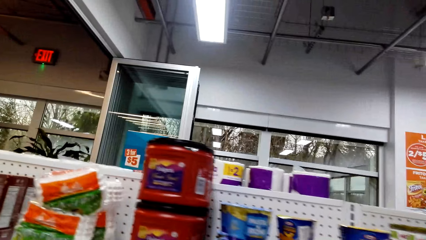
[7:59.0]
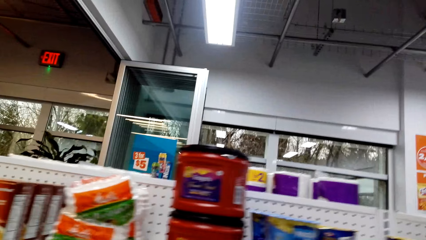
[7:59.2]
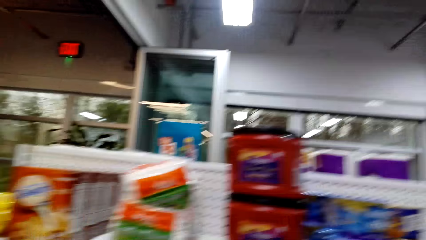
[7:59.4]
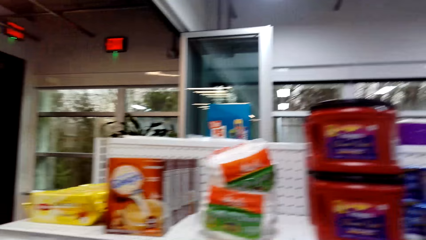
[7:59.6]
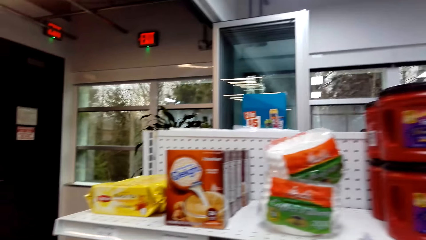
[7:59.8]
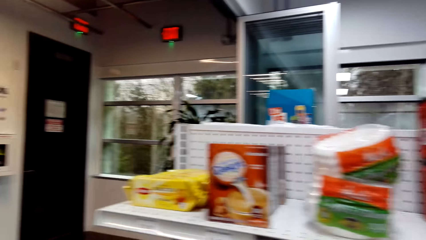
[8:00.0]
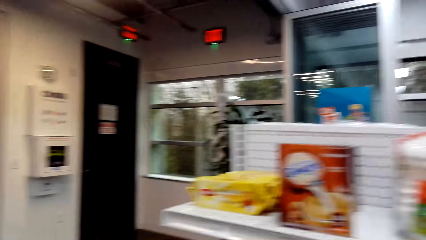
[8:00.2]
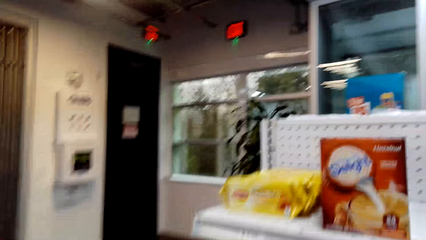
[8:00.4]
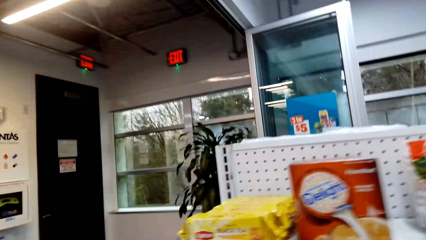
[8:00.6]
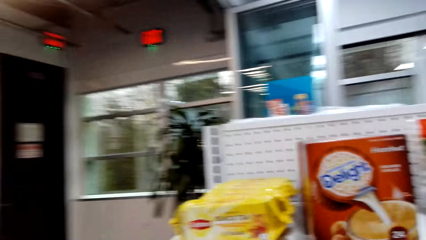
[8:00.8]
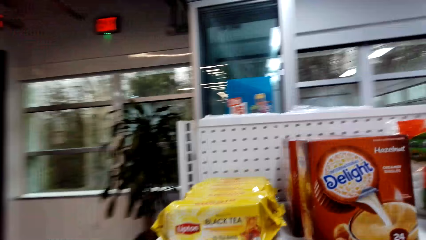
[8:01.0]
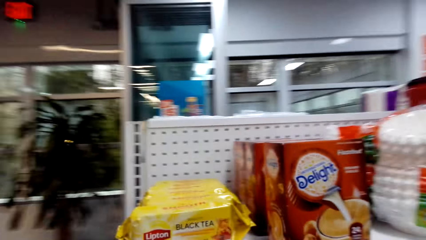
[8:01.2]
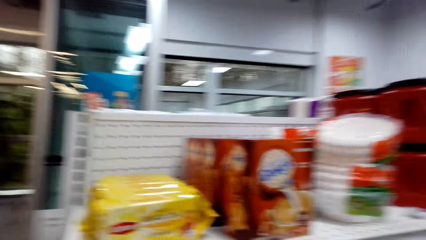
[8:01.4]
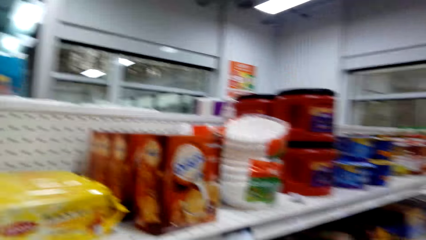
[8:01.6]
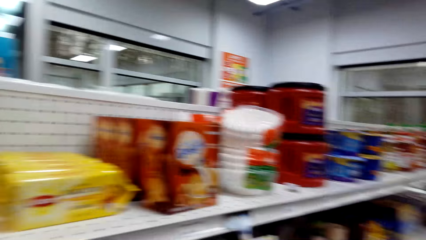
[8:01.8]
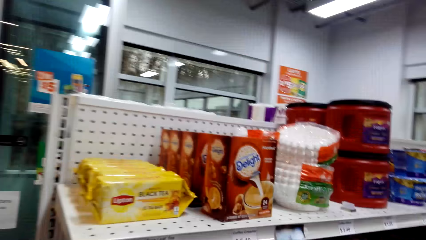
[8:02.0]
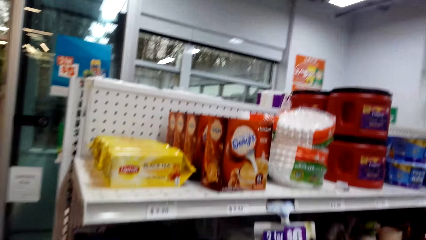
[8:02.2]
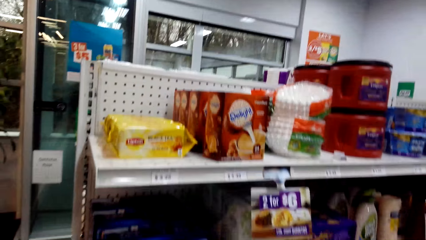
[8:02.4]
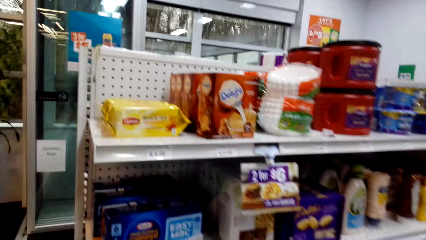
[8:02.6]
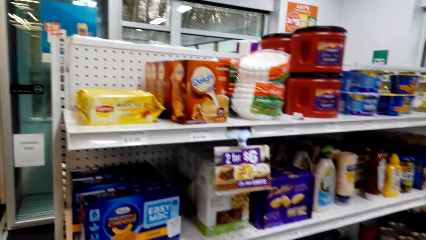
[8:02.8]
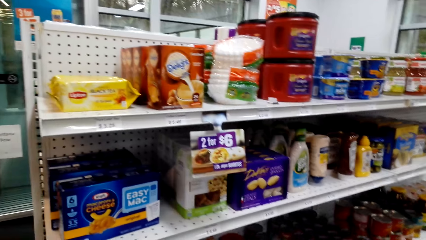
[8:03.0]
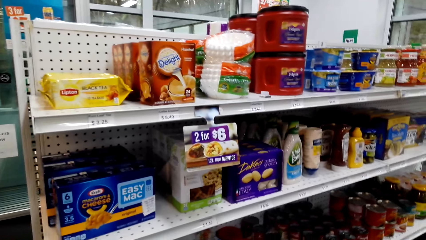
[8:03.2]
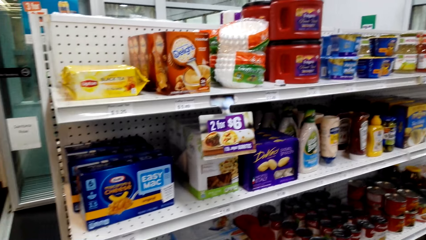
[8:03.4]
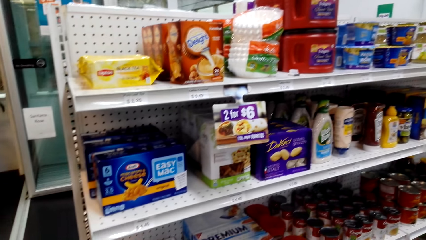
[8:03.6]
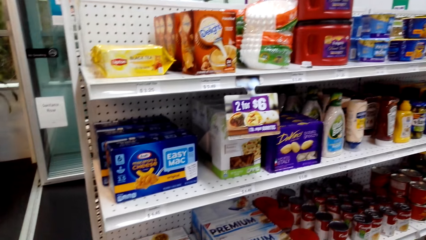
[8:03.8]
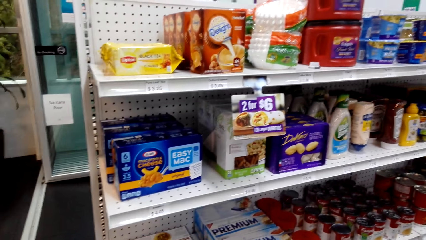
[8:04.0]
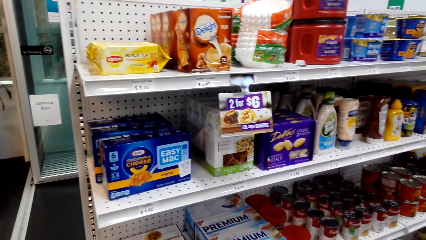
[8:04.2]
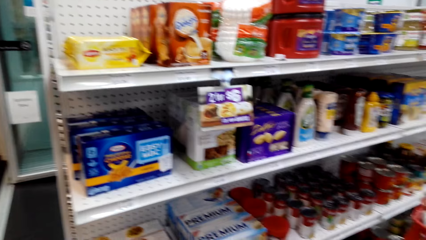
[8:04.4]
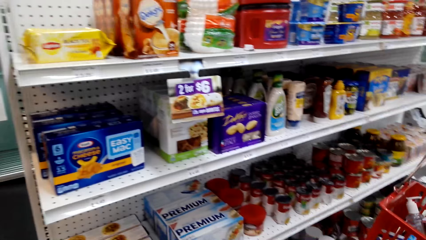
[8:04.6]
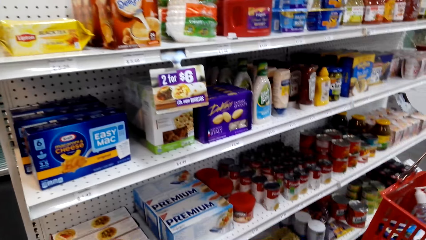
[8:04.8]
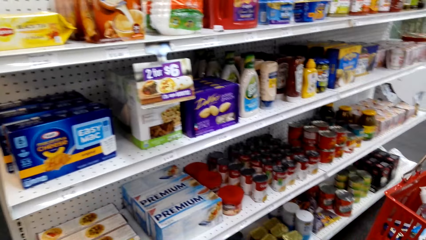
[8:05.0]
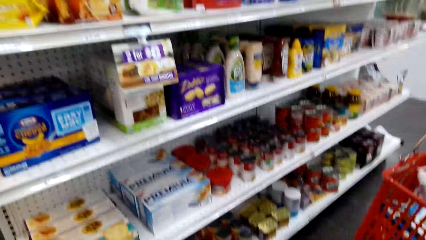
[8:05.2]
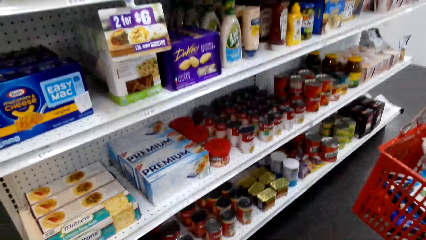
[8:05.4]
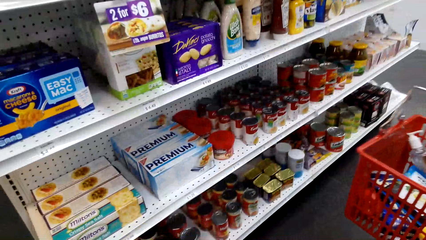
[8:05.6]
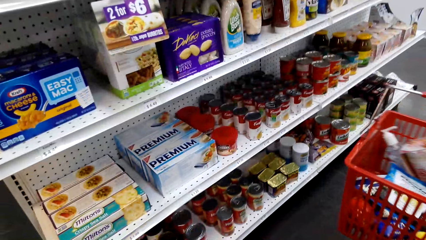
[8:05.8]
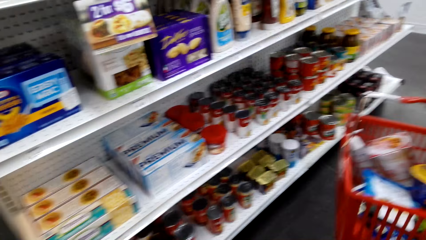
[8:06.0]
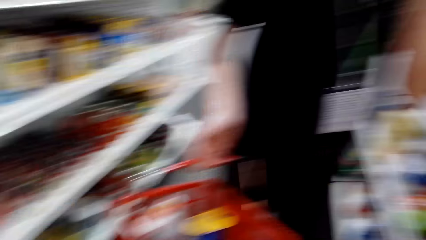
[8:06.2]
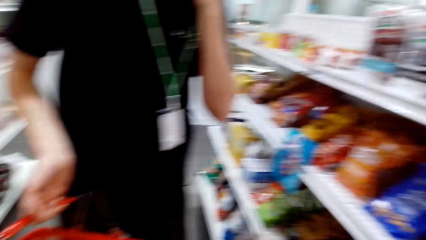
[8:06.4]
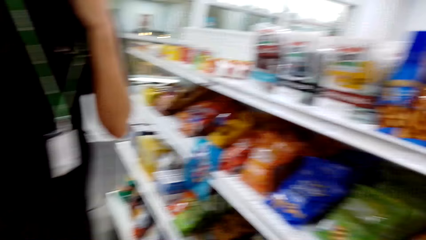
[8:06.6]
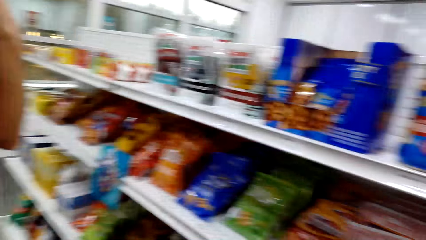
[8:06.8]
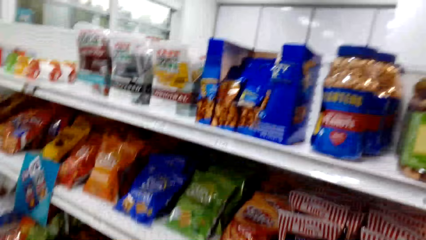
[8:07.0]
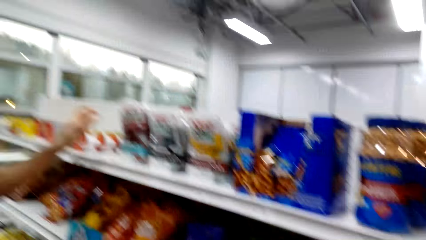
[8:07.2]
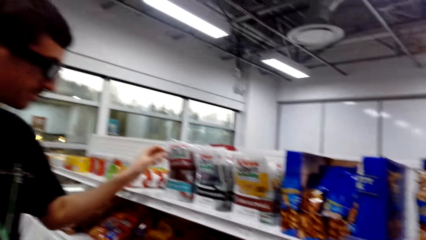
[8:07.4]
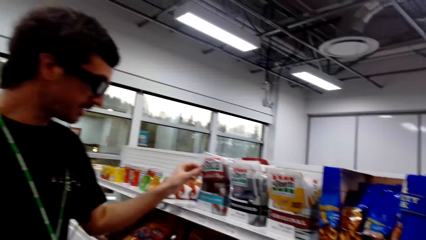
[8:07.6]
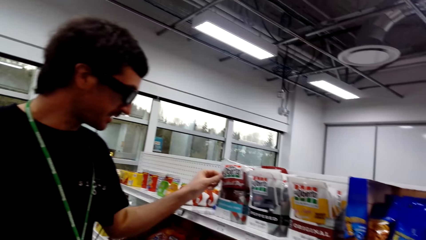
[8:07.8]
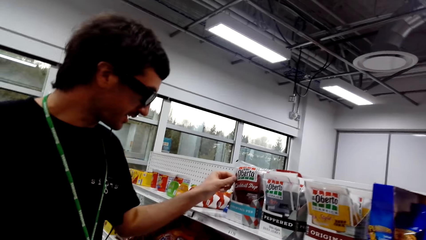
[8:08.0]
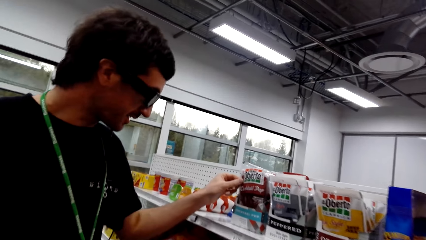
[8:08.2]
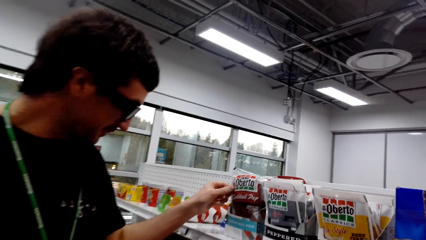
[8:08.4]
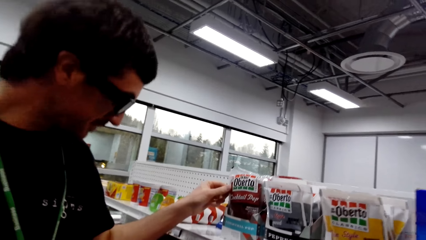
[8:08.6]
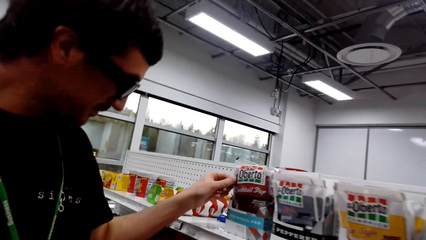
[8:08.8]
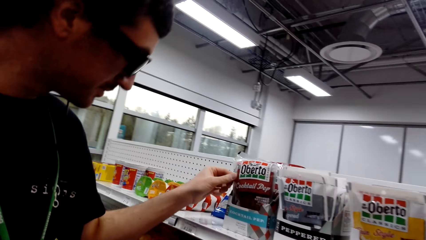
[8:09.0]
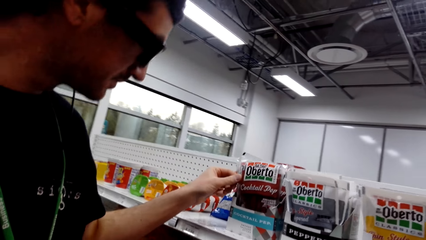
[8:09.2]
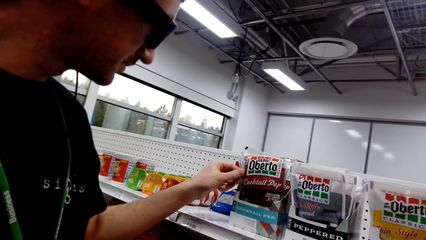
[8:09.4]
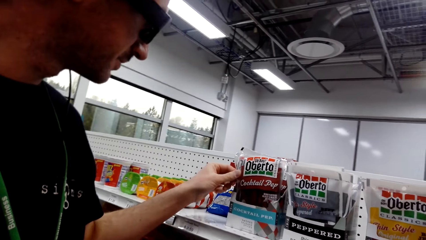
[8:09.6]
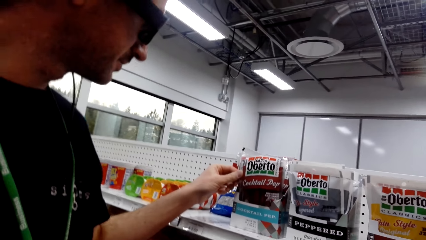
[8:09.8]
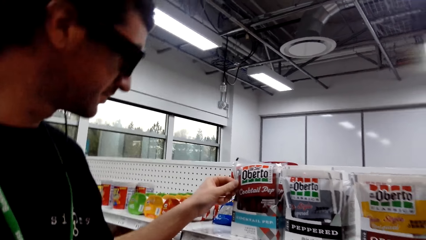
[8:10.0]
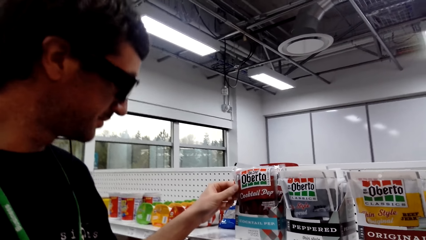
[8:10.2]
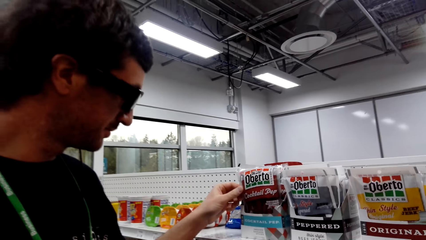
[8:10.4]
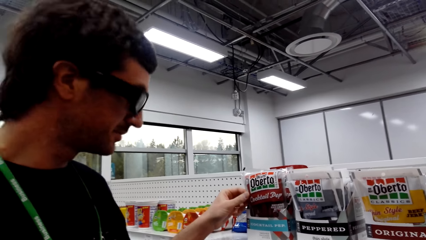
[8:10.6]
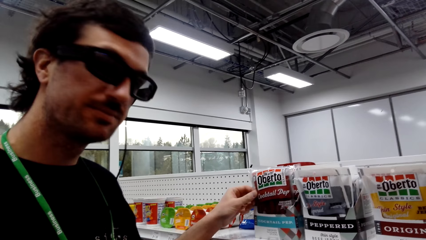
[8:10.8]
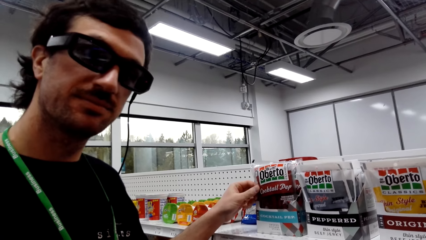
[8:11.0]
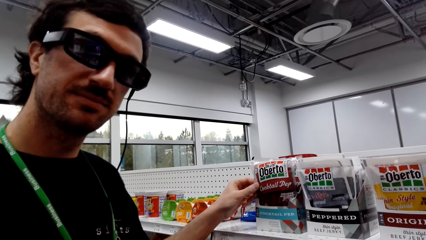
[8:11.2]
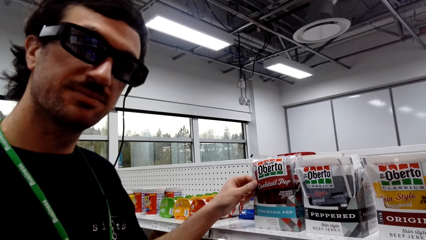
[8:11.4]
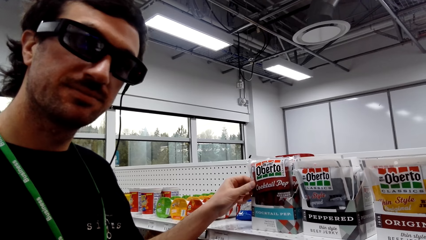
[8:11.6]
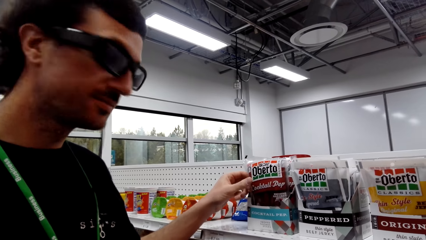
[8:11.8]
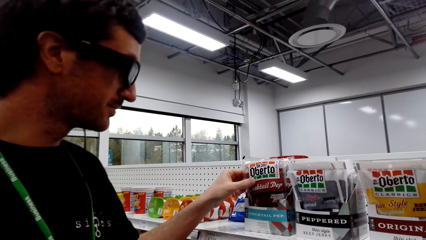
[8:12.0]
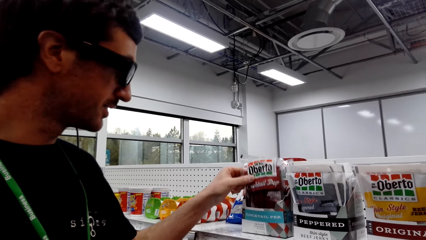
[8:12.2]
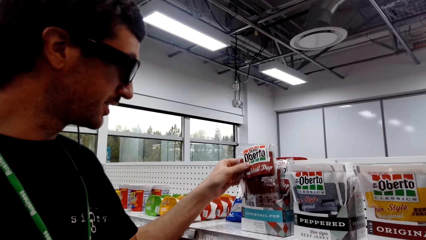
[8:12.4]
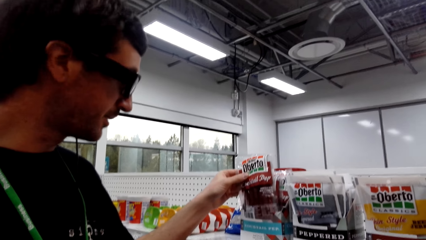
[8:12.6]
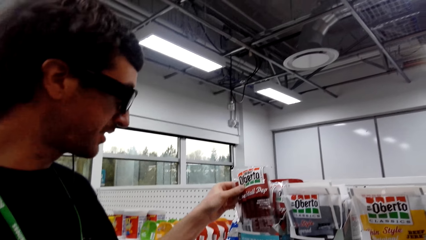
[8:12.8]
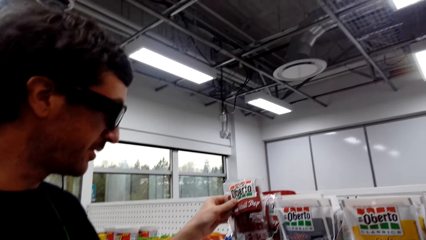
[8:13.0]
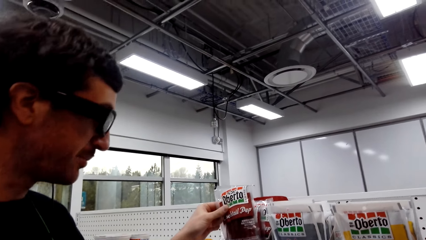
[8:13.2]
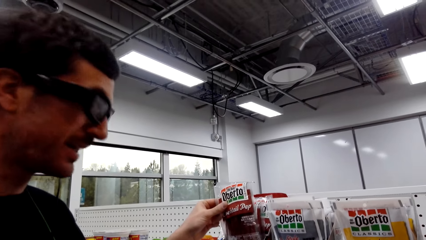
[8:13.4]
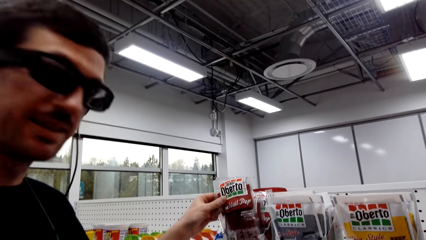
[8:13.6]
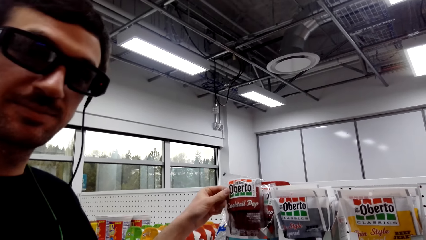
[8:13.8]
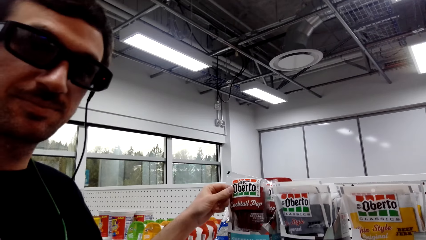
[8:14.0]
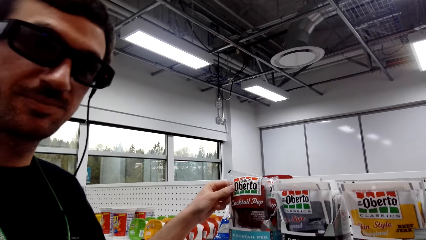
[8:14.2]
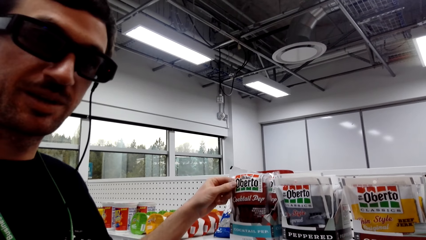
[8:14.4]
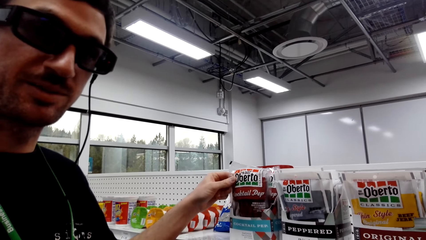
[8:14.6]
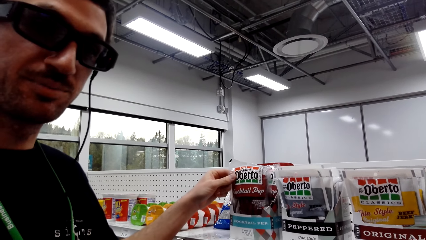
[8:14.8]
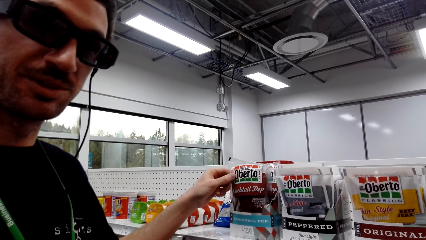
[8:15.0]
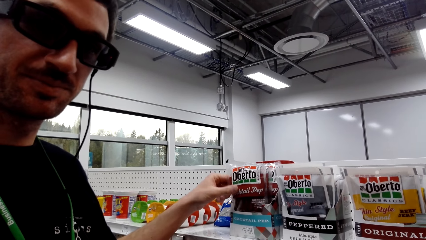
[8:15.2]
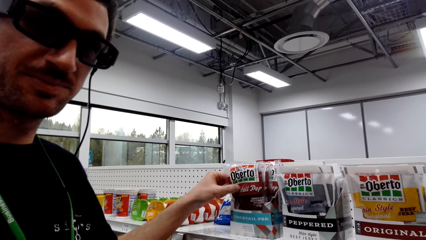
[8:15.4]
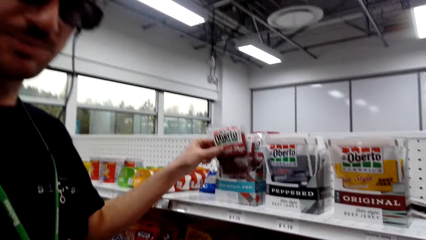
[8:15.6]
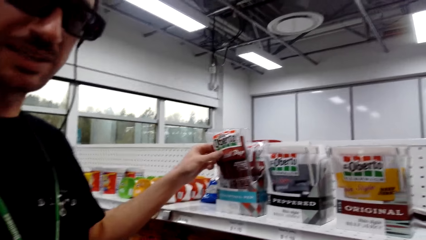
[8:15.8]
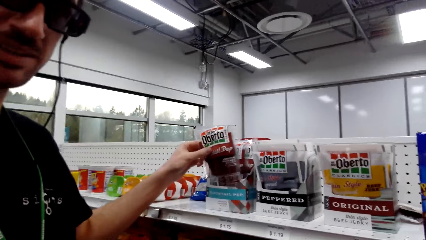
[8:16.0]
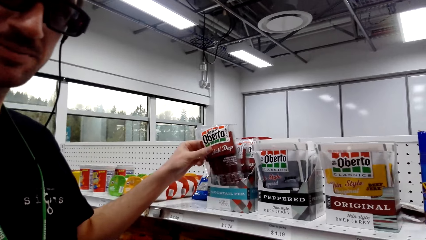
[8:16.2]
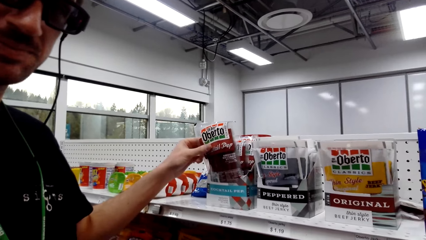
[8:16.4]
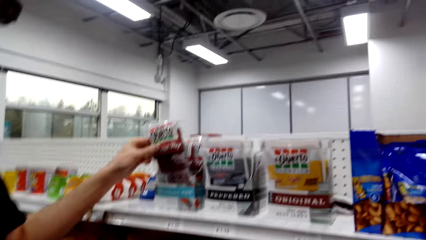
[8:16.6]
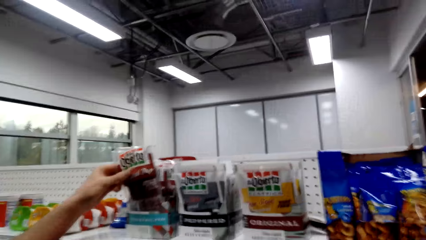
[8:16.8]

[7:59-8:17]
The camera wearer steps forward and looks around. A man looks at the packet and touches something on the shelf. The man looks at the camera wearer. The man picks up the packet. The man looks at the camera wearer. The man puts the packet on the shelf.
